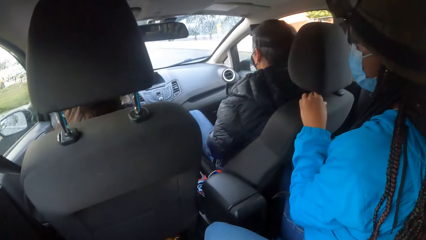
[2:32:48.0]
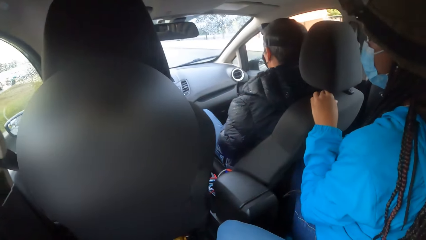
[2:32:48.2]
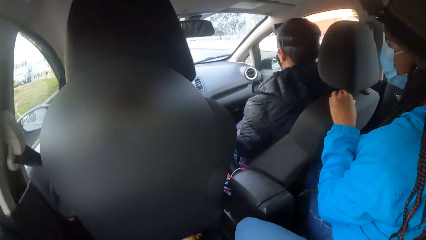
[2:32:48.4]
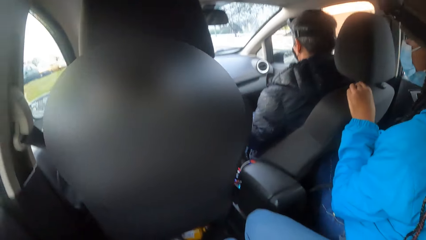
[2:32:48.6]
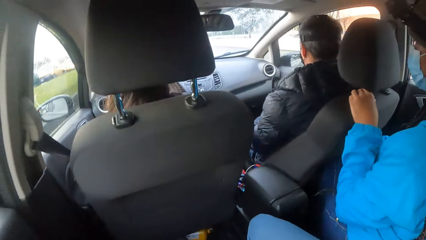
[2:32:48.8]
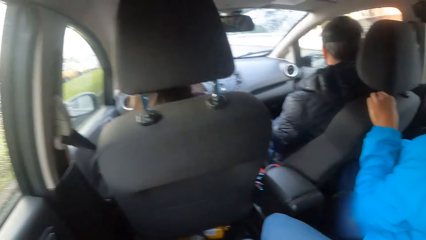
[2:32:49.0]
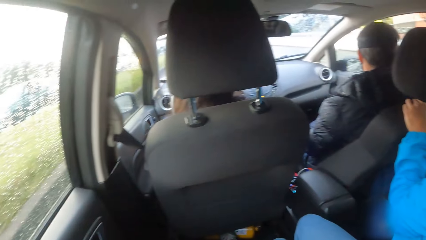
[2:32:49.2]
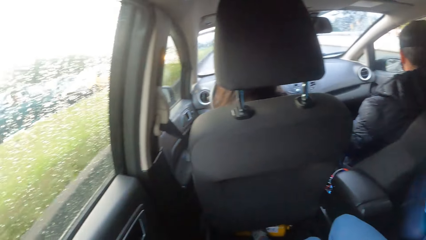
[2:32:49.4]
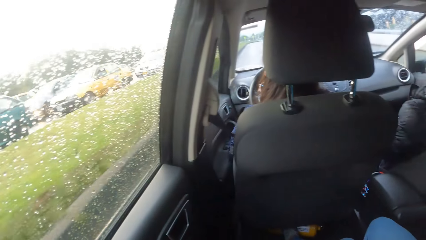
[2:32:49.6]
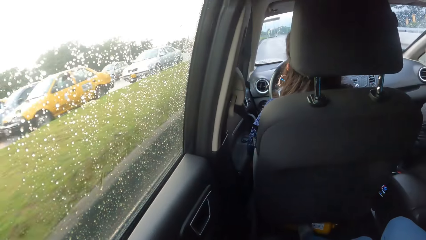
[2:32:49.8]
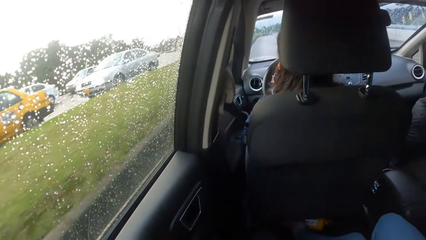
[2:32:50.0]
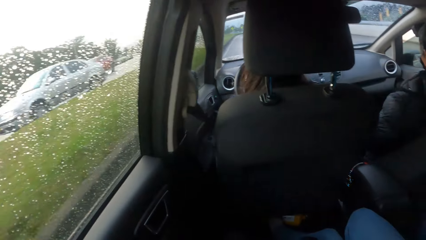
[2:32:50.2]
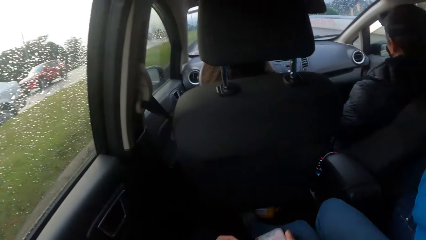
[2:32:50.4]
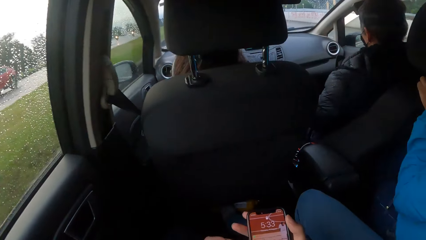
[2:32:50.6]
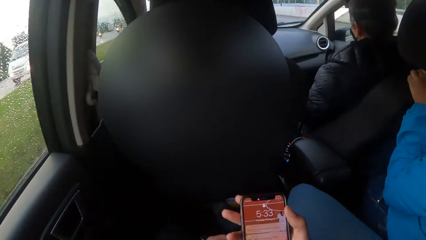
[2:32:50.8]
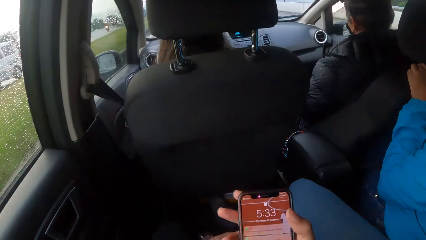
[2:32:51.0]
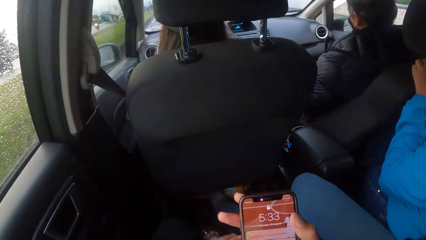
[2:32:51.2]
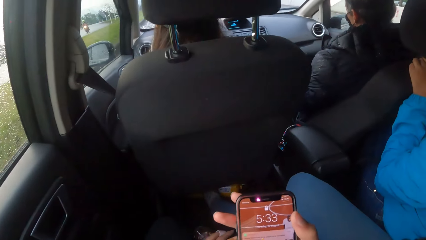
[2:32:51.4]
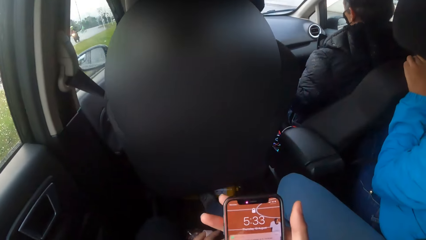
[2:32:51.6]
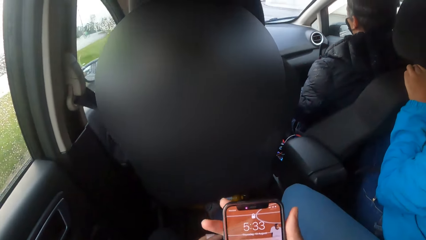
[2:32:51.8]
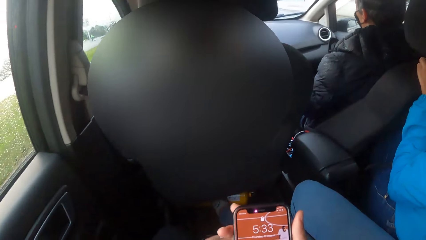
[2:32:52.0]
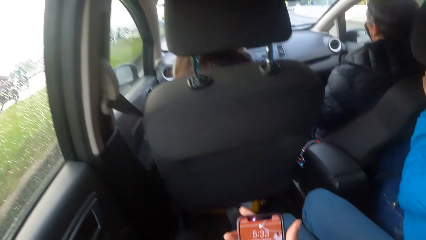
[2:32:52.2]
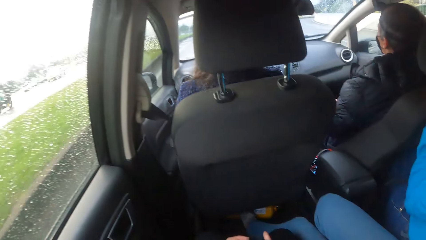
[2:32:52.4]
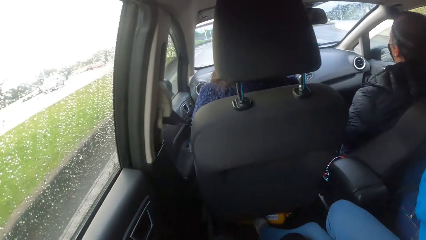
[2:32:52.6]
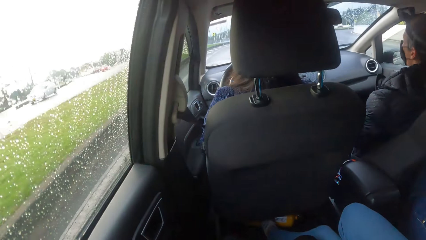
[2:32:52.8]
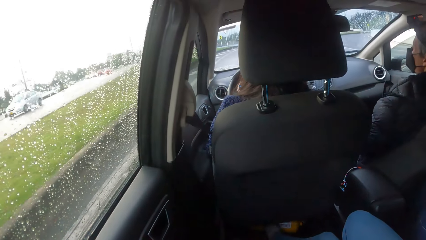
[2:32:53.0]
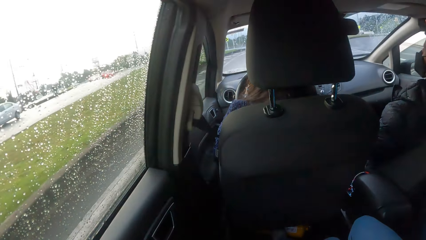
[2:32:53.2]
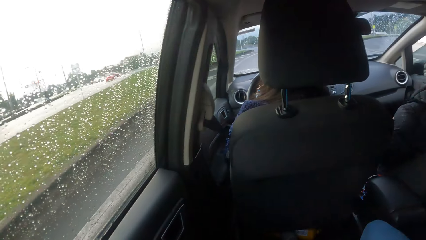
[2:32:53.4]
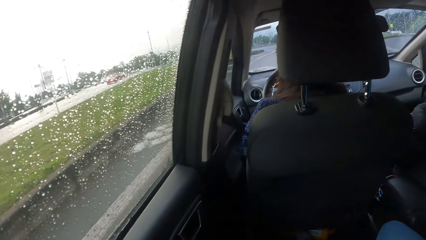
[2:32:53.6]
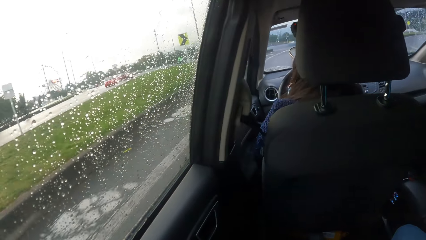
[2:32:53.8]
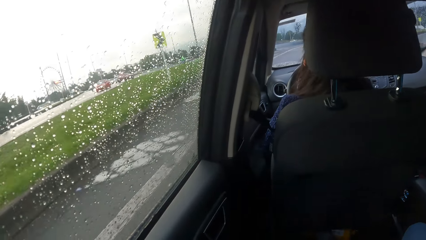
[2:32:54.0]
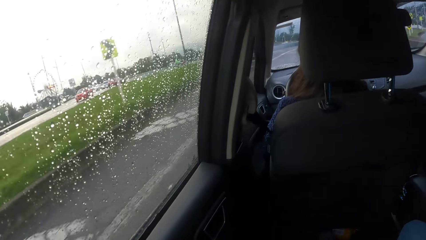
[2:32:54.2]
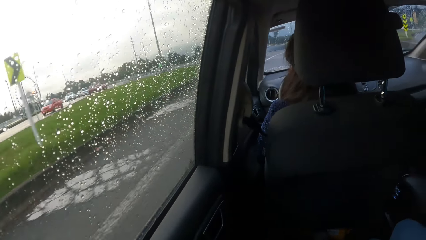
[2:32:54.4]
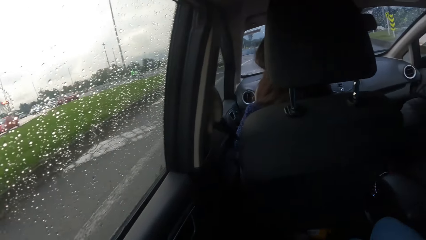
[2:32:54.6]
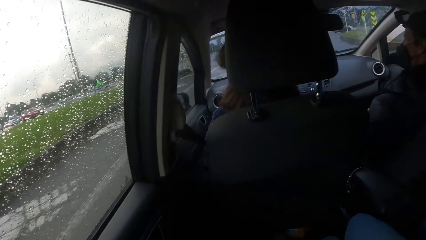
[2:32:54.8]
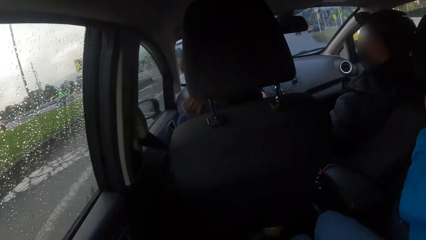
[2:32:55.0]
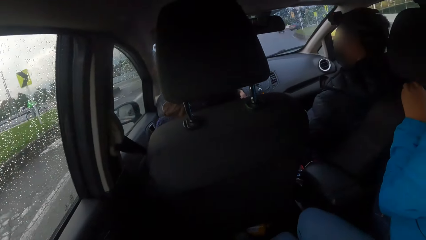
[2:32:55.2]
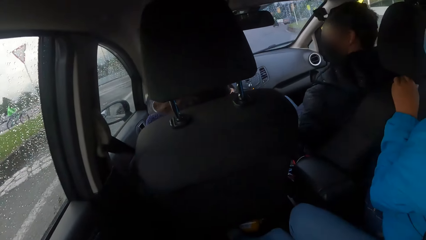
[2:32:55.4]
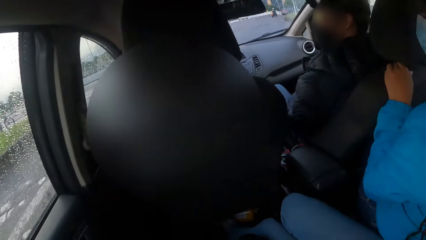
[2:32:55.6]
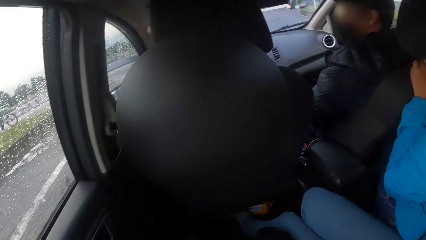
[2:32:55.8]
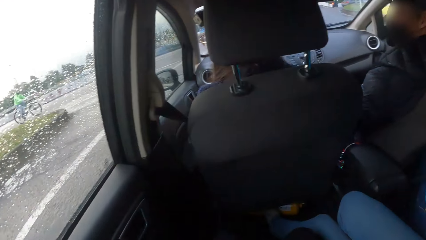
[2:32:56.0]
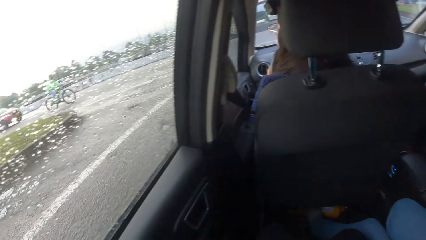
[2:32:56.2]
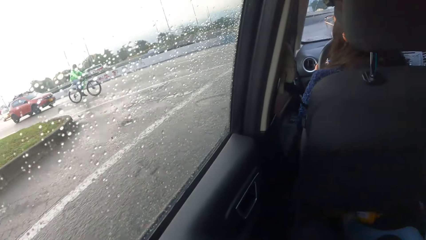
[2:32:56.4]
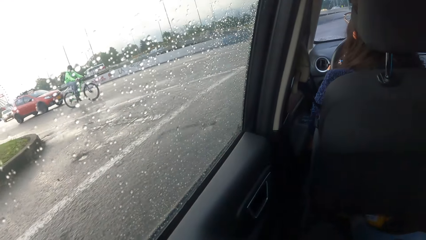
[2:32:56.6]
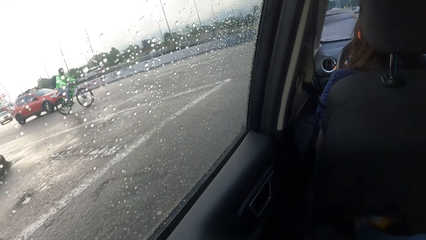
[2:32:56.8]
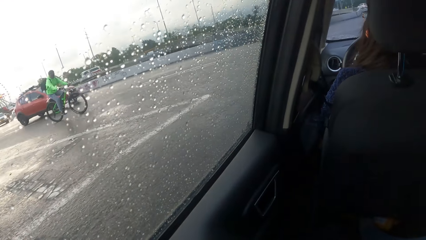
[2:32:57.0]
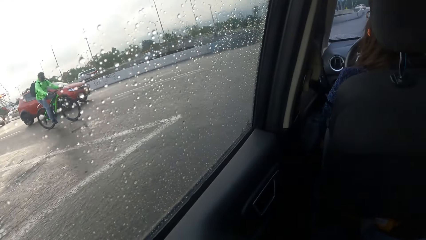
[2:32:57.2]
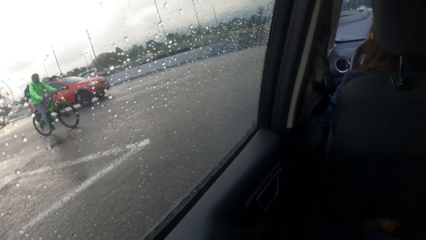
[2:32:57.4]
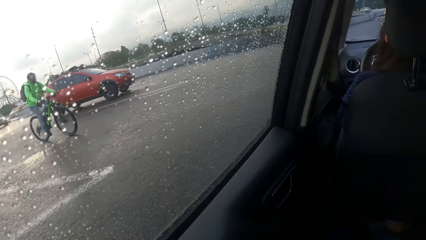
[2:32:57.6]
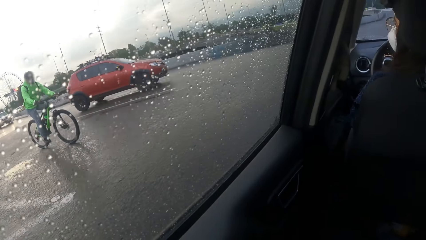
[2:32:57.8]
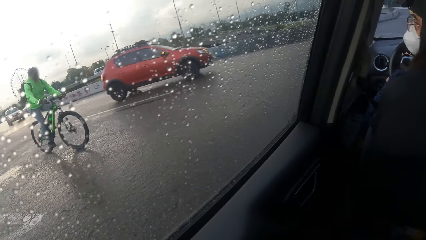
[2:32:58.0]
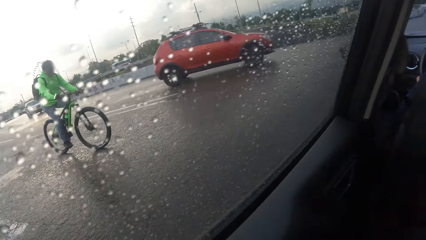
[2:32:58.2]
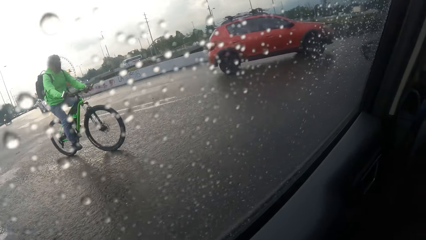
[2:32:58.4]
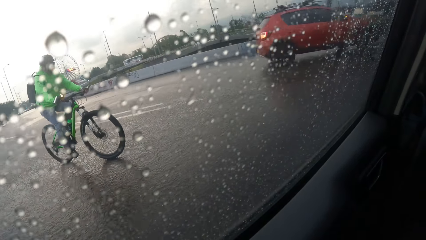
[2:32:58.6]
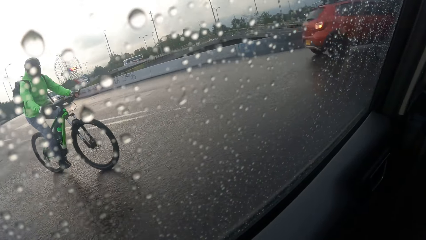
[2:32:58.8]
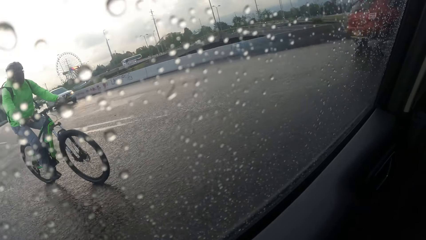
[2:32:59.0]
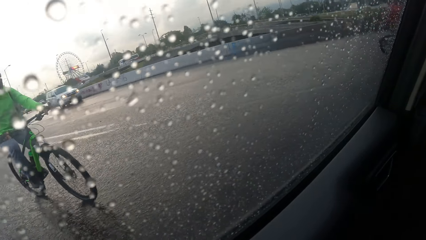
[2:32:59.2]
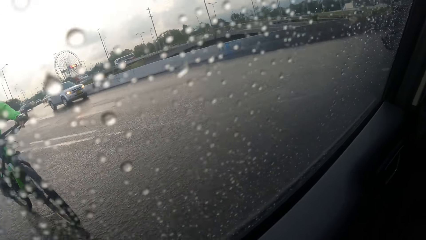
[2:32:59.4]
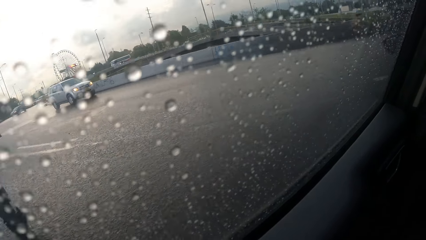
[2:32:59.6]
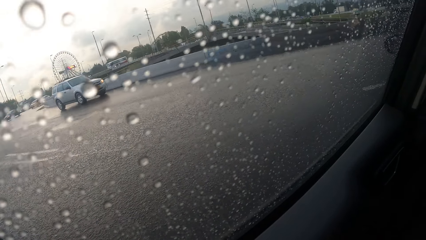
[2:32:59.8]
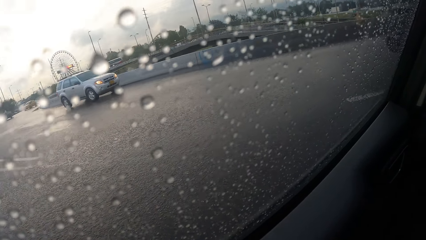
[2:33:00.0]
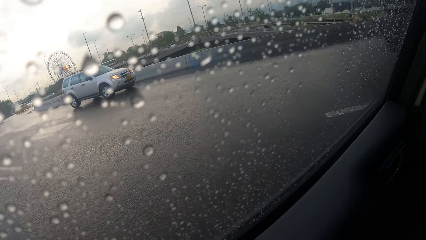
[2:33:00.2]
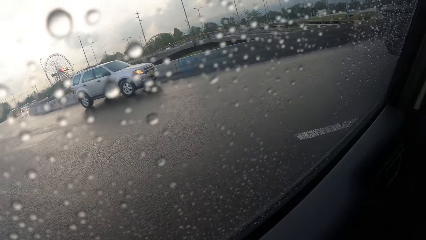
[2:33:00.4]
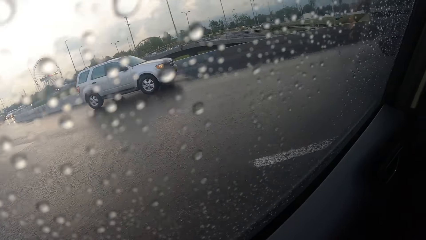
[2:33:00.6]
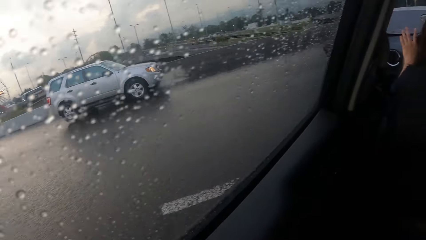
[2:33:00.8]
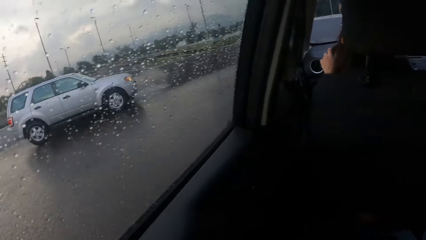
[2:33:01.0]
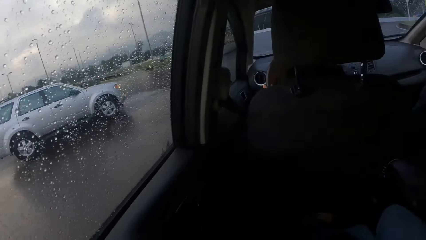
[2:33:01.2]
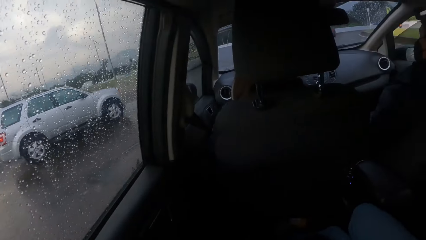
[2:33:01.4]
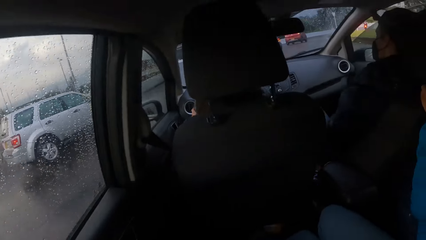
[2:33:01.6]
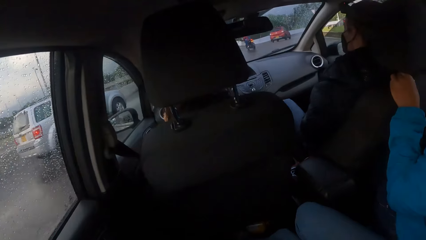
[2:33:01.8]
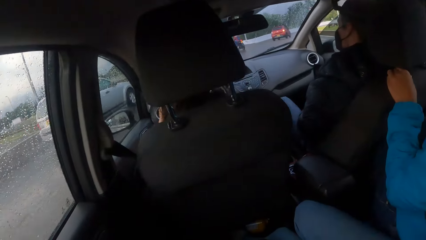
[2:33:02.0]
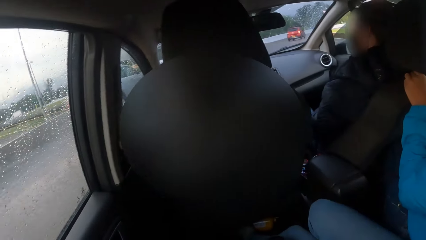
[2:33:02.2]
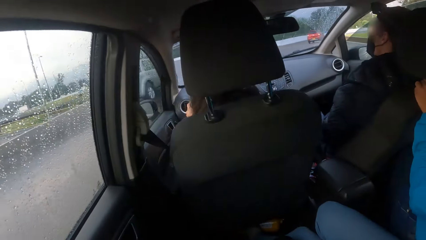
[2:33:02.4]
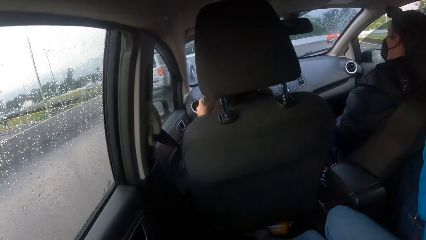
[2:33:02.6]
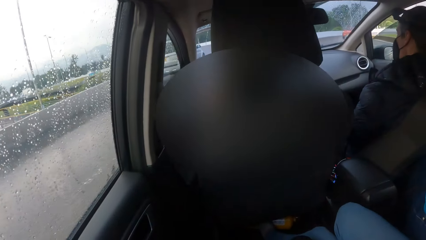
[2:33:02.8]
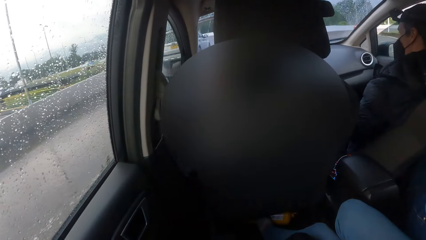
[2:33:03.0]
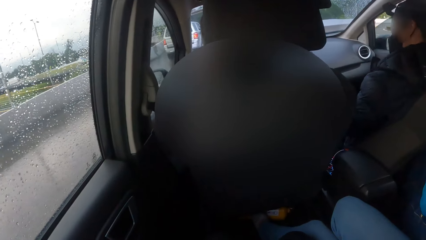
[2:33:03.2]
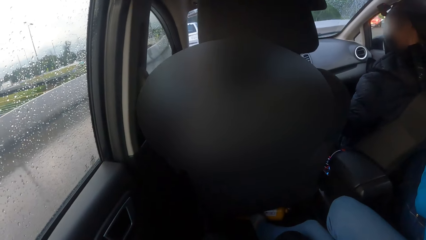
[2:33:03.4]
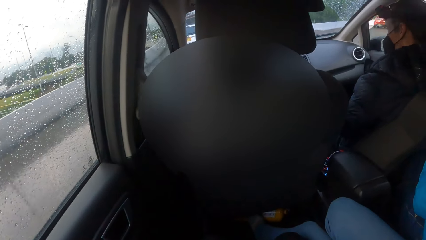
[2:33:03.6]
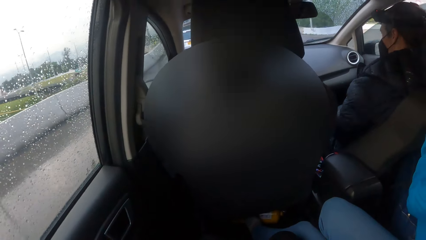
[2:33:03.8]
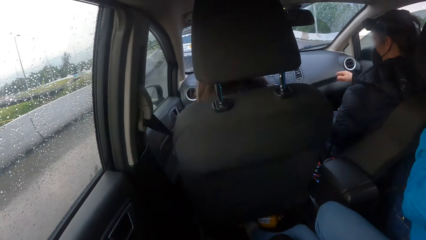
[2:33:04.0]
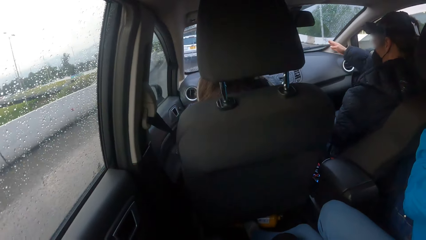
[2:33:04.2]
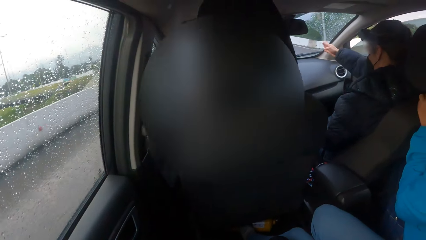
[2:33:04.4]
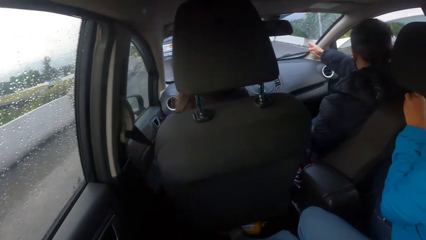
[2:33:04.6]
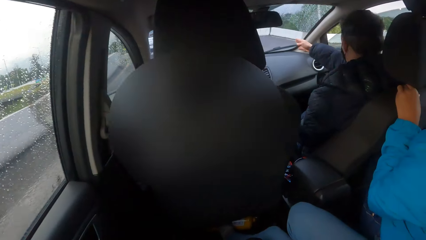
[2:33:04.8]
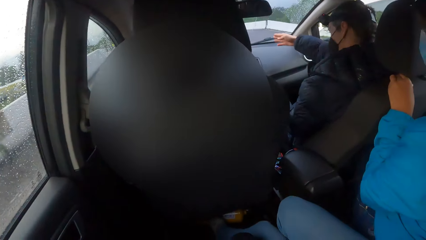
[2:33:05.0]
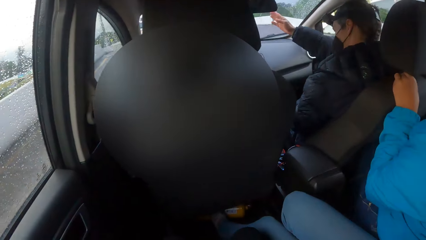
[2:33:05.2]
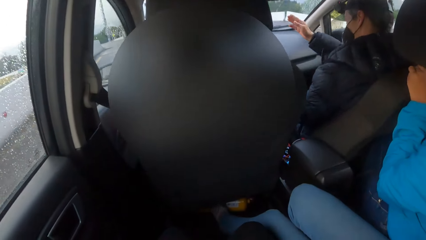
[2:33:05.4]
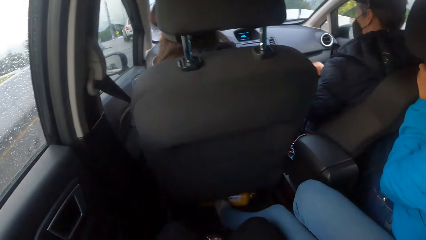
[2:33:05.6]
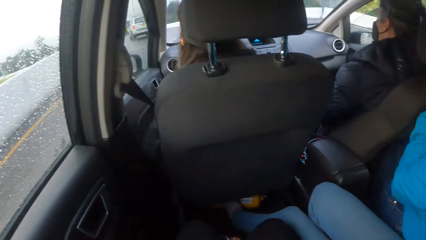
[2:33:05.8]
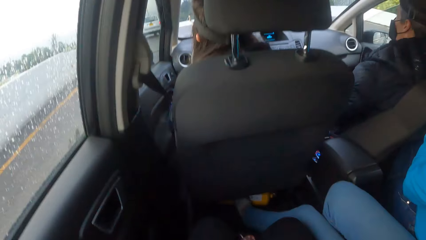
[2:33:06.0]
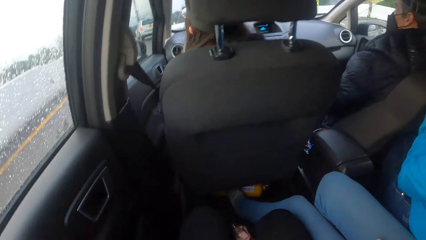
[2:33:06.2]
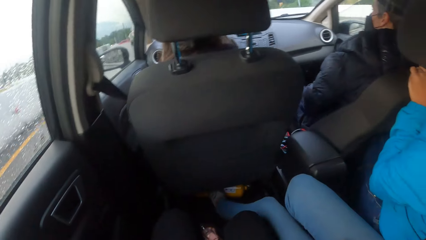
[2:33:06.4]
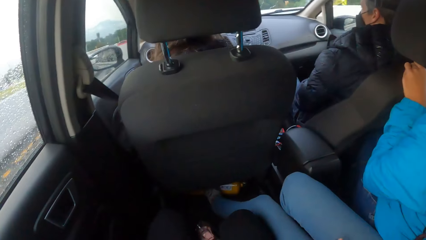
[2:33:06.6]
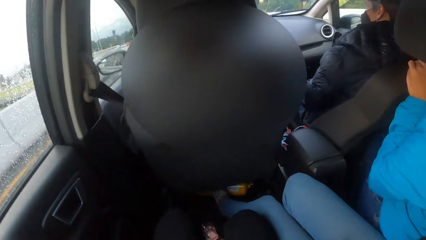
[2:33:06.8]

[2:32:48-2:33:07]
The camera wearer holds the phone with her right hand. She dials the phone. A red car drives past the camera wearer. A white car drives past the camera wearer. A man points forward.
